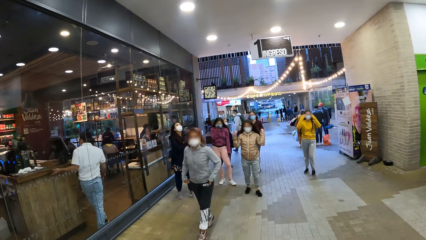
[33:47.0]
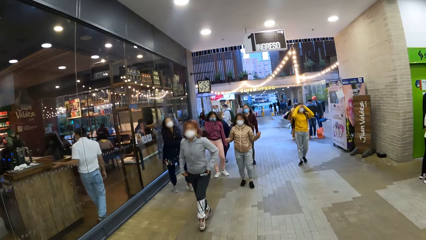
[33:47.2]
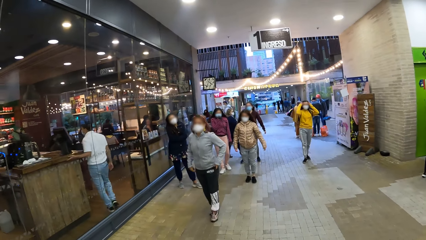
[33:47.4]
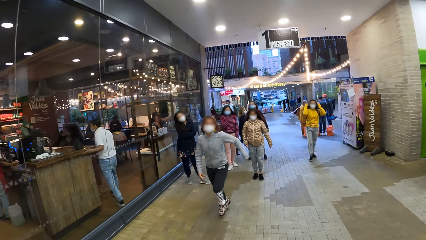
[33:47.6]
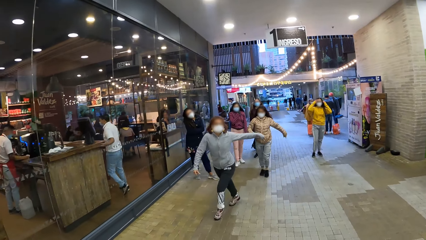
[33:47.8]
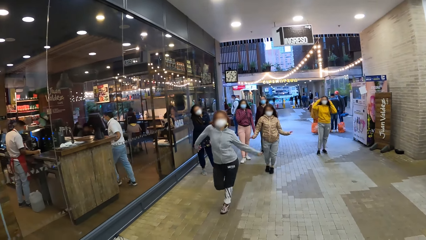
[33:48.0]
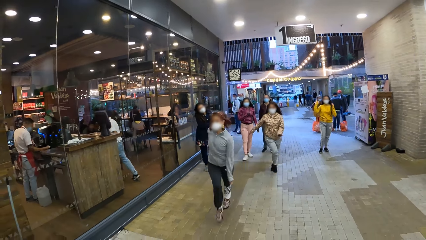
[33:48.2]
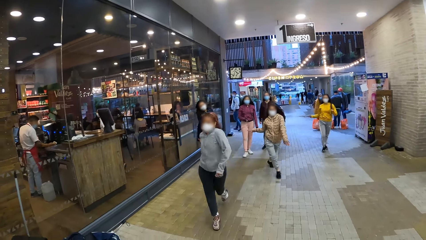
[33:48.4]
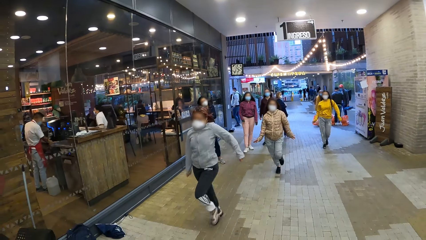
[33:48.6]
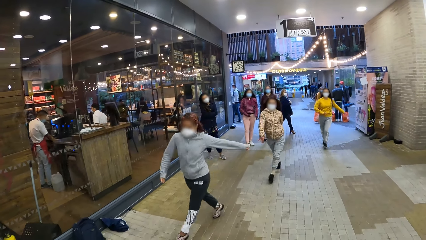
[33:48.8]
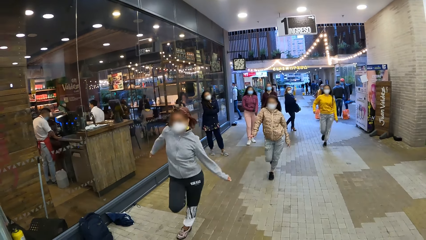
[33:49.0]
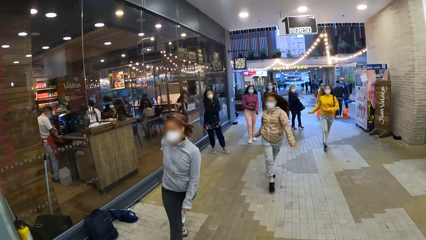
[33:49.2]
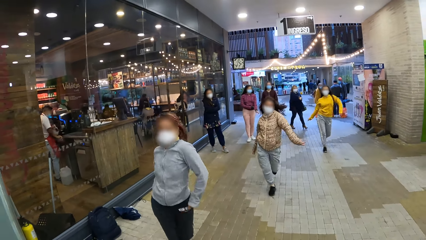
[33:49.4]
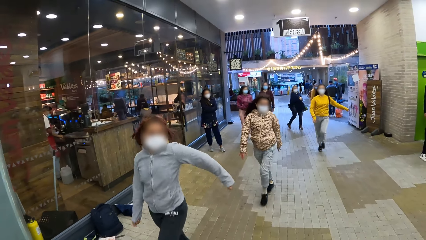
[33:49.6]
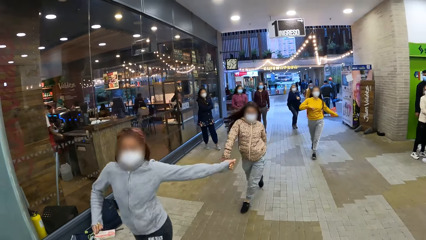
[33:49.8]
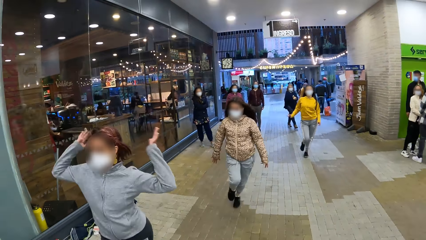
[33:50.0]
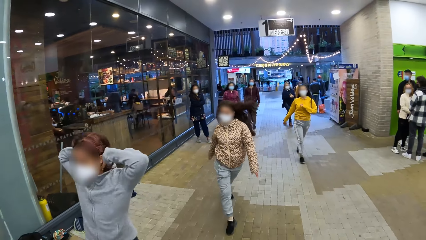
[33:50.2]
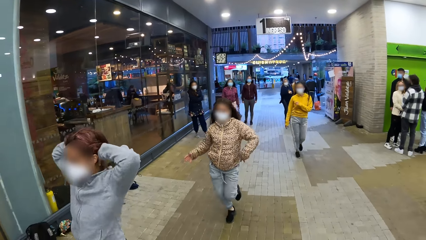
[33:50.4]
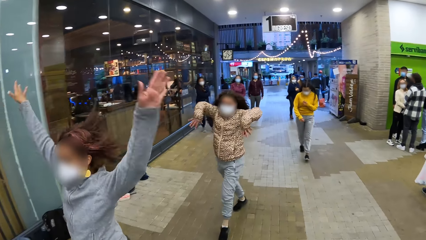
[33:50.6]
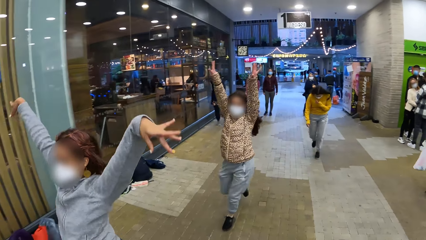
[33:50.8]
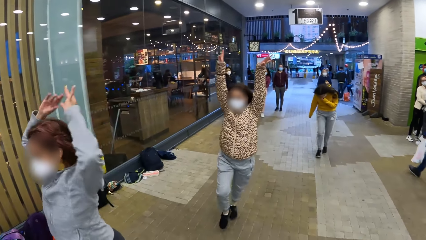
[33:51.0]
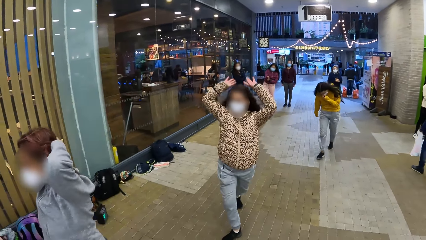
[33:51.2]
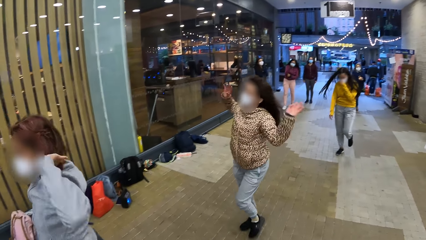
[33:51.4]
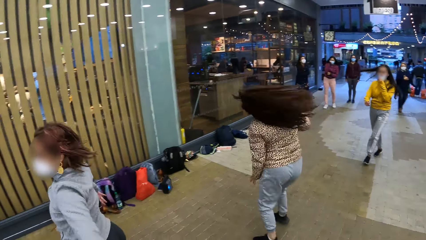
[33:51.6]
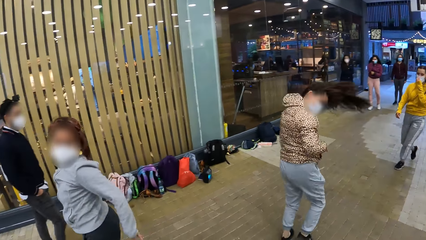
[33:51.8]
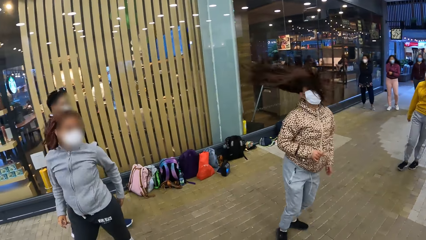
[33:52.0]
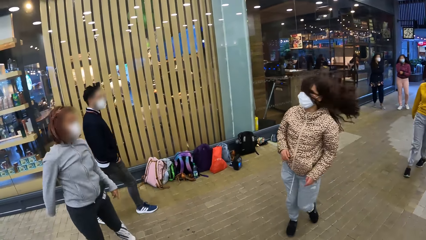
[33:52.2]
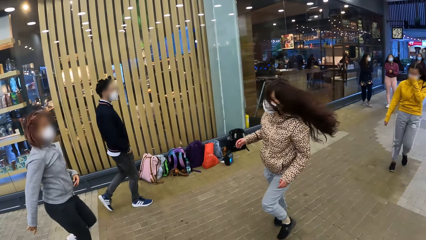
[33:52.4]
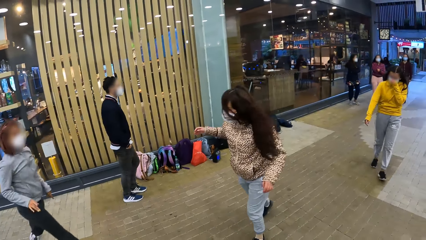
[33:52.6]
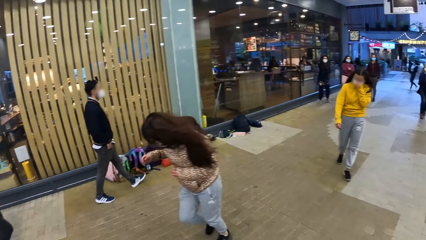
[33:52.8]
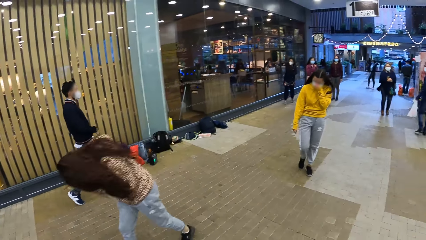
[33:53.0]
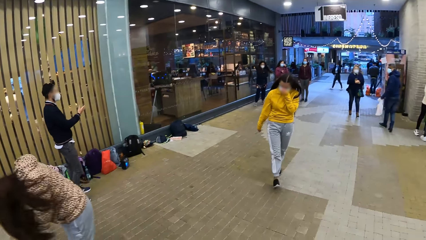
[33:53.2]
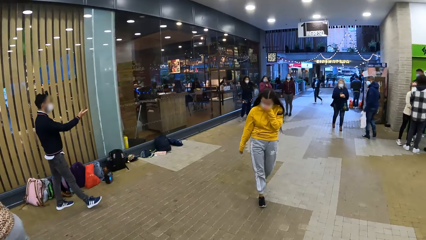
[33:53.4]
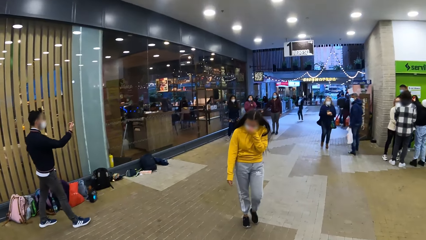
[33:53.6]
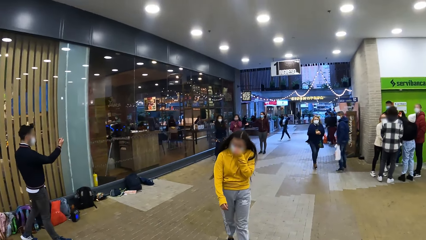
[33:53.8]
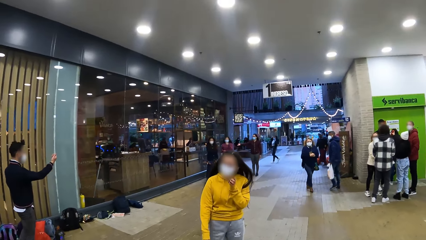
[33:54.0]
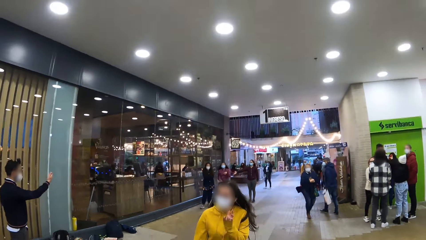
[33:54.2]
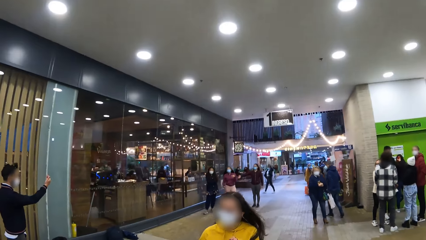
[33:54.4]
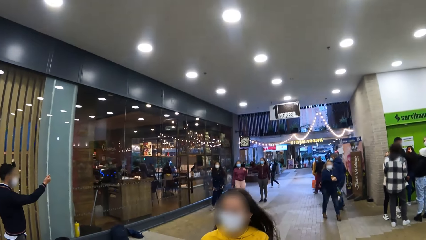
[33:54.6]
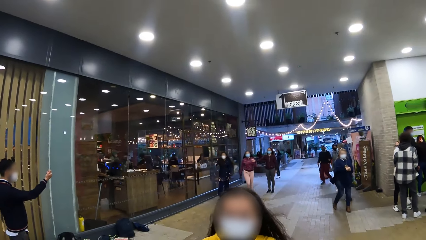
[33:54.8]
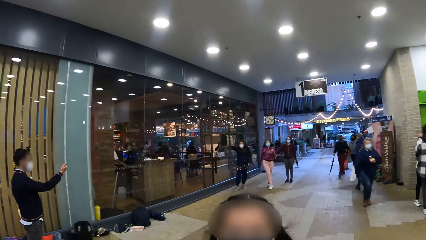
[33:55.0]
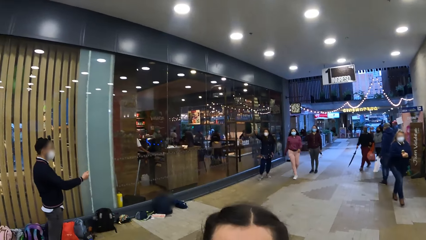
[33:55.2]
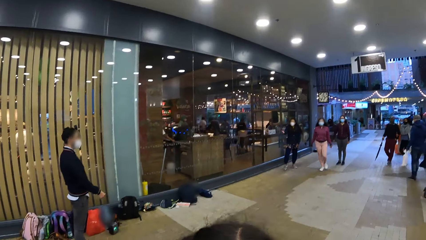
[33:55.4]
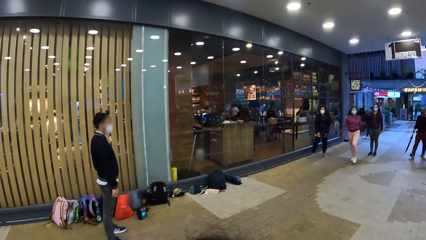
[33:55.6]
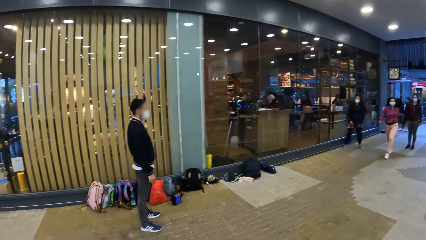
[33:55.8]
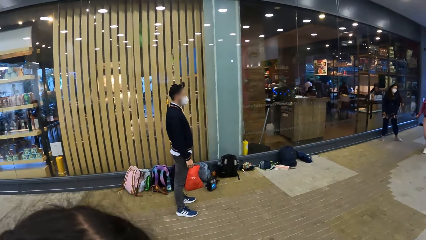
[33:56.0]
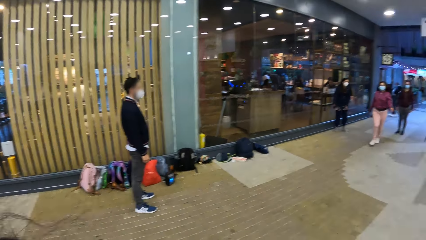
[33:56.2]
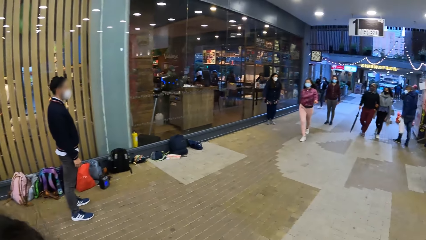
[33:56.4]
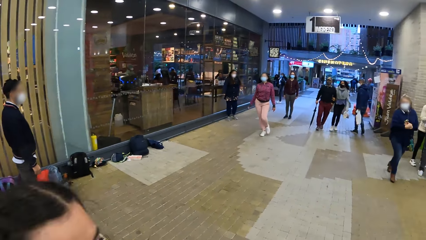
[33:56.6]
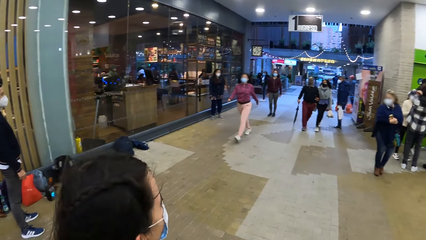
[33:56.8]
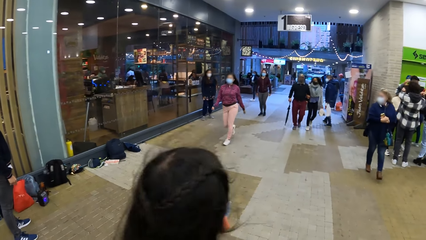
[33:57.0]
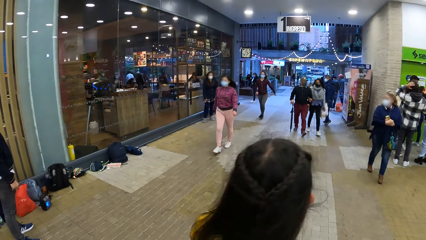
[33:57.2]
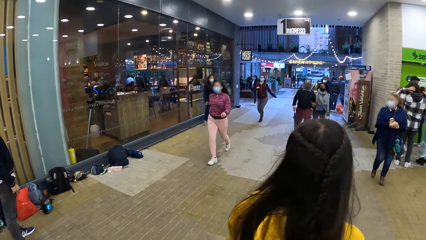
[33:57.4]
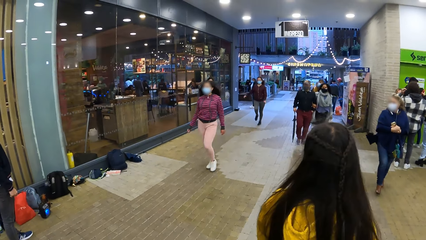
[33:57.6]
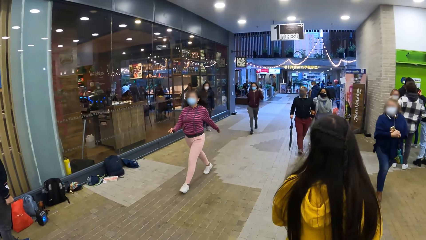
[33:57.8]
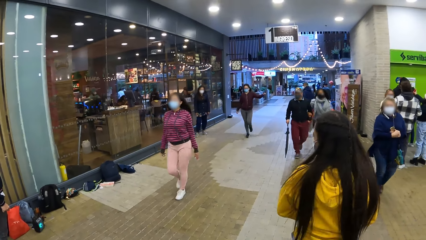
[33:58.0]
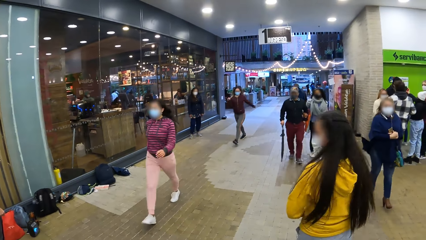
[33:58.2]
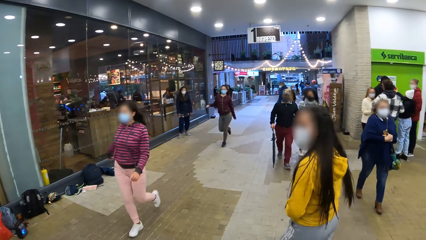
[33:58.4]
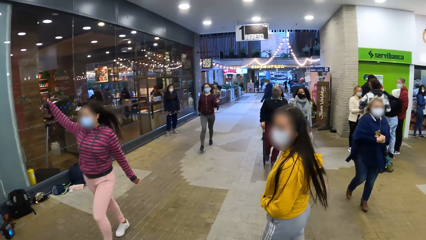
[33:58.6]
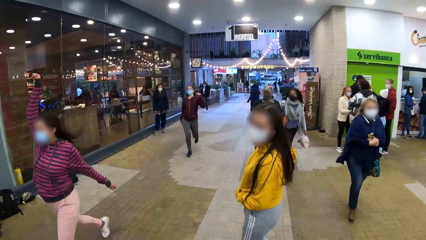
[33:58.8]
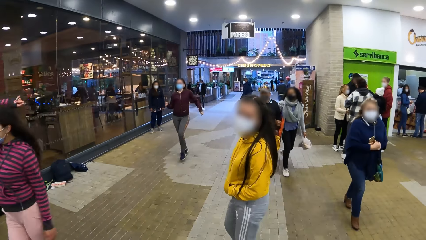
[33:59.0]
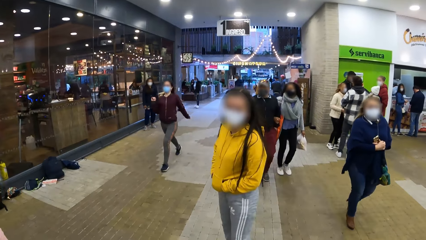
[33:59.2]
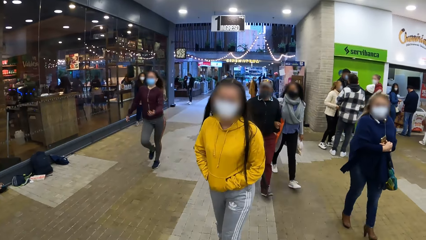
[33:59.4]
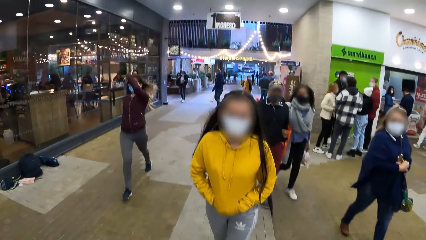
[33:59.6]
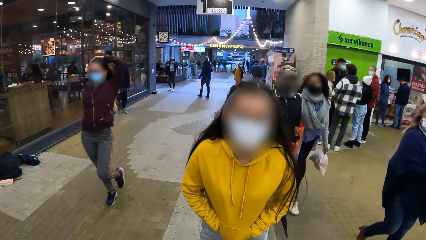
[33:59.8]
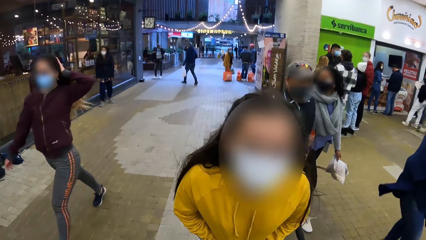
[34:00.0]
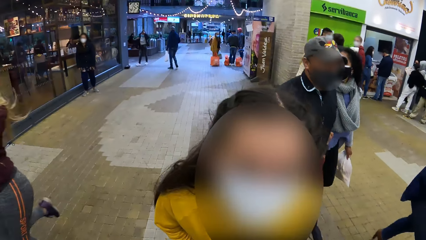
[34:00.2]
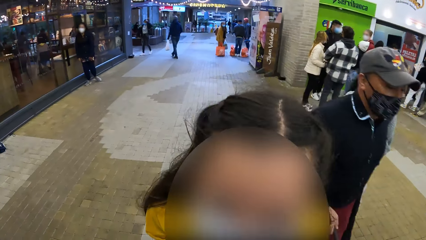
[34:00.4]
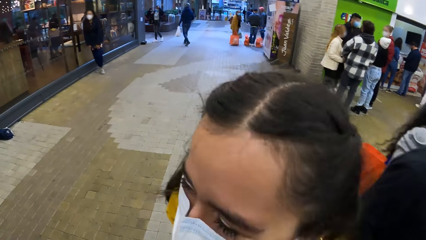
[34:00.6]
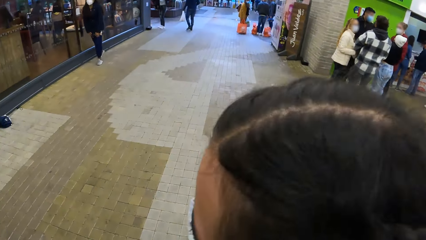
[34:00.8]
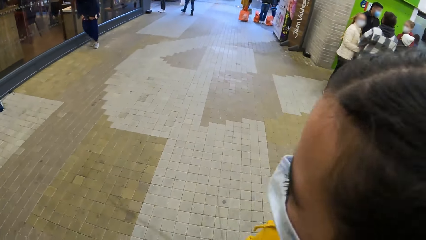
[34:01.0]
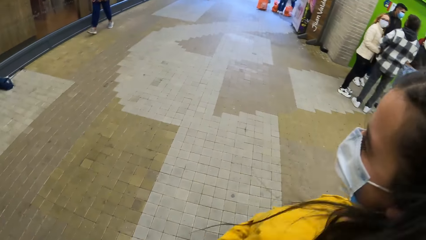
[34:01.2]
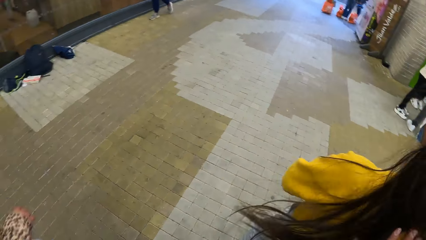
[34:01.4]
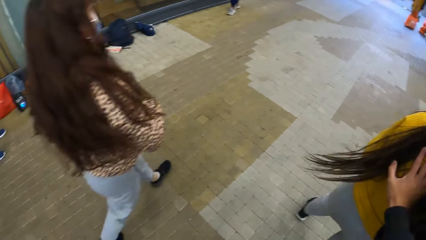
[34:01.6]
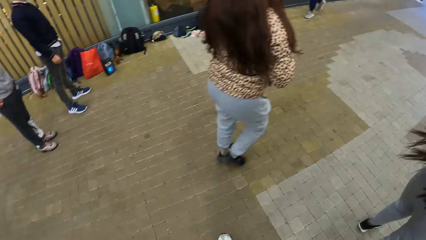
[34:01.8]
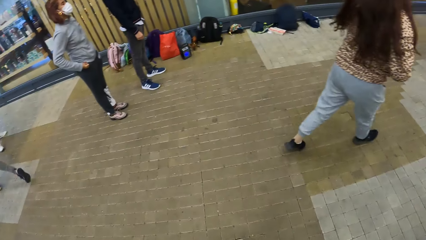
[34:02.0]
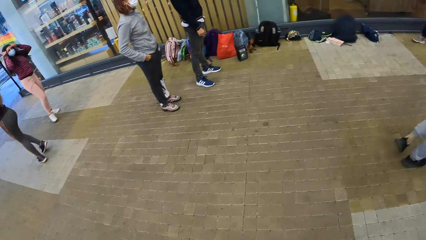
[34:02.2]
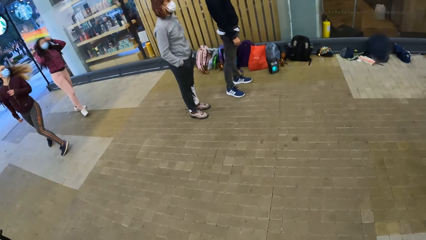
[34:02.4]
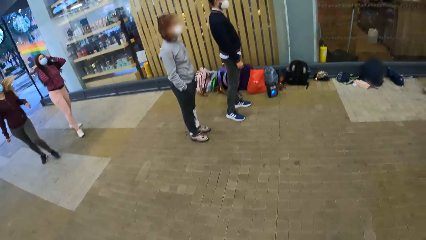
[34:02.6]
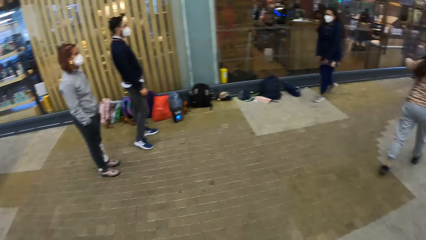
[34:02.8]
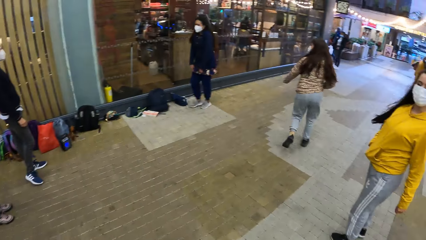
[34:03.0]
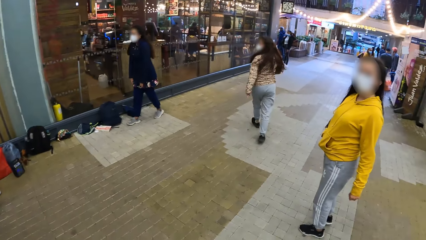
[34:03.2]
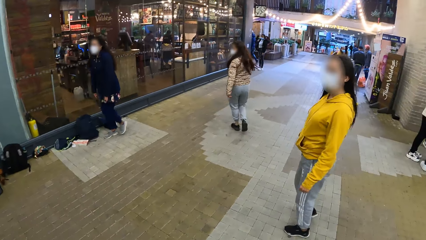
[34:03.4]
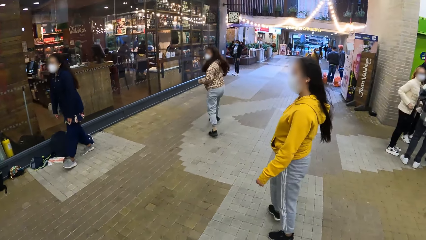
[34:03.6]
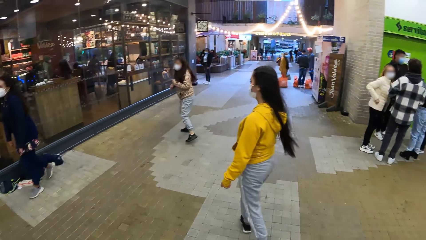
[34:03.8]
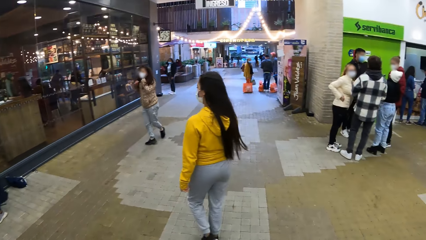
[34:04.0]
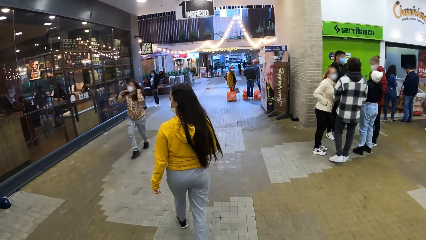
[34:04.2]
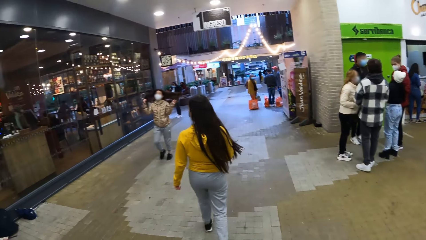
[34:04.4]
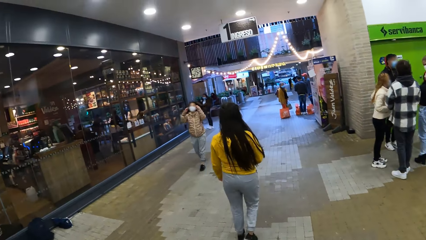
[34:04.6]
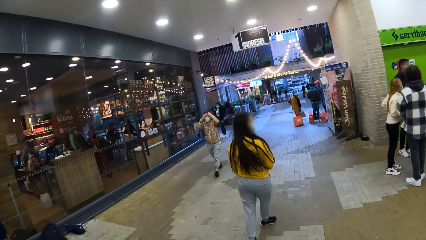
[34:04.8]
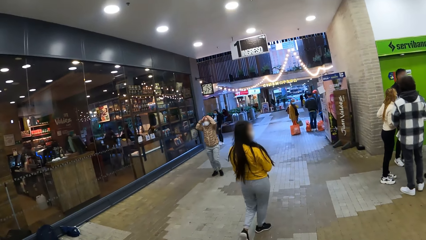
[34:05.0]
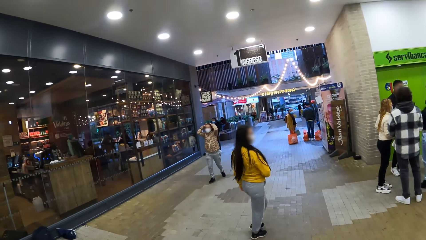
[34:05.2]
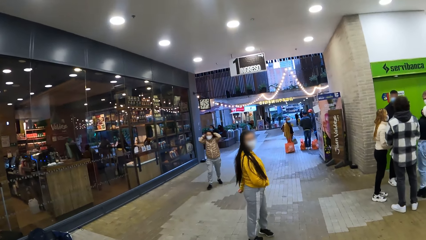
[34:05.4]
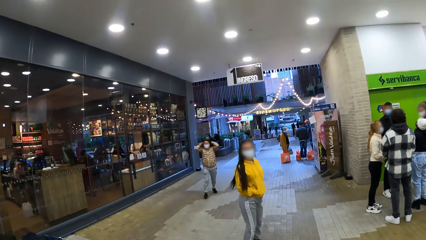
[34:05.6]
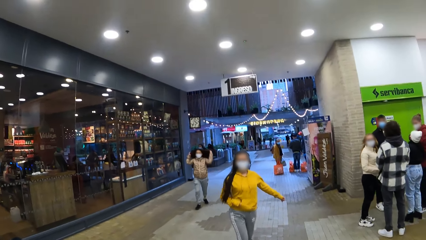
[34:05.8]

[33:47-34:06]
A person catwalks on the ground. Another person catwalks on the ground. A third person catwalks on the ground. A fourth person catwalks on the ground. A fifth person catwalks on the ground. The second person walks on the ground. The camera wearer looks around. The third person walks on the ground.
